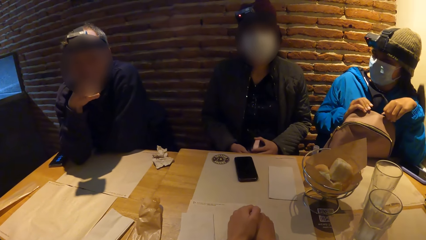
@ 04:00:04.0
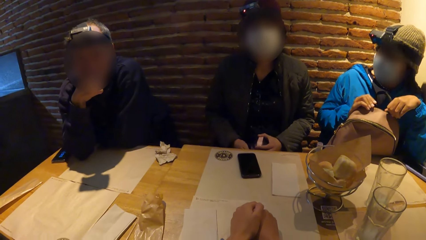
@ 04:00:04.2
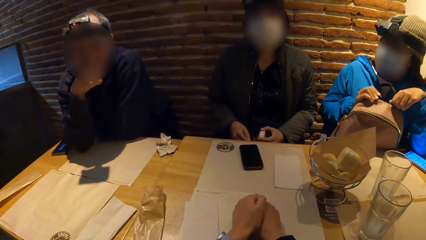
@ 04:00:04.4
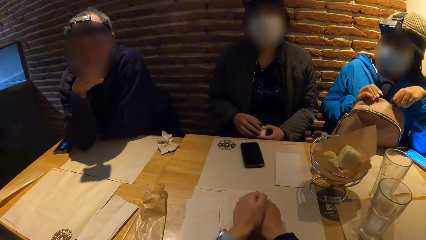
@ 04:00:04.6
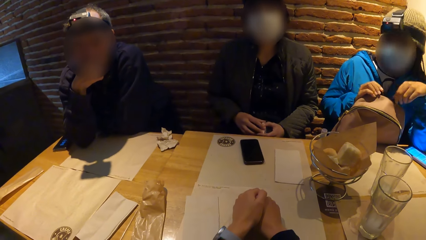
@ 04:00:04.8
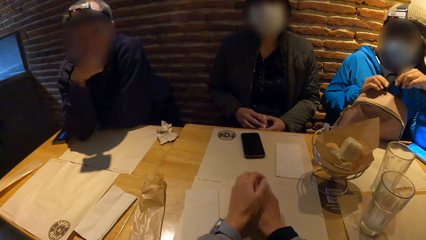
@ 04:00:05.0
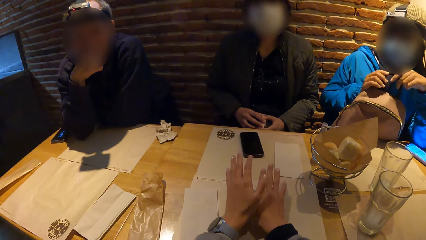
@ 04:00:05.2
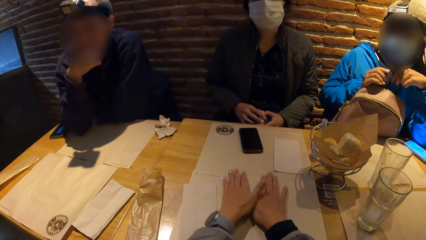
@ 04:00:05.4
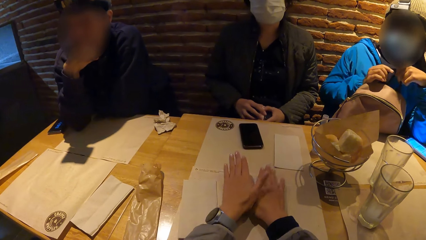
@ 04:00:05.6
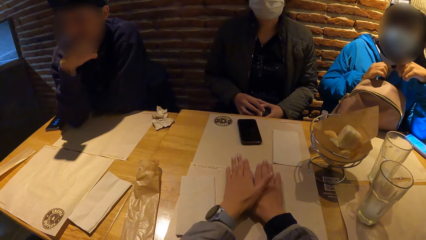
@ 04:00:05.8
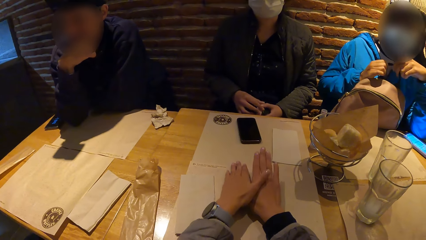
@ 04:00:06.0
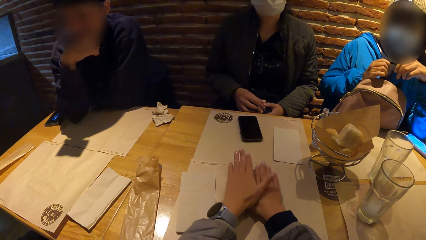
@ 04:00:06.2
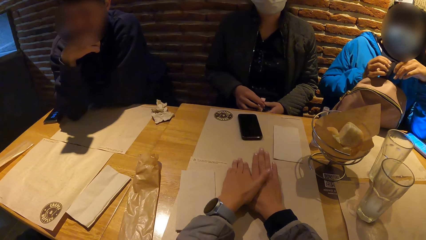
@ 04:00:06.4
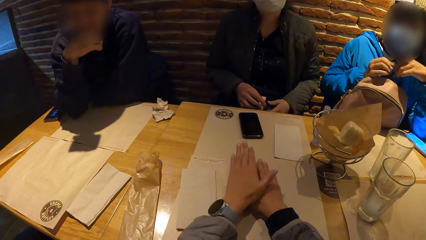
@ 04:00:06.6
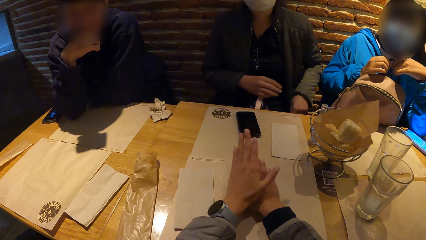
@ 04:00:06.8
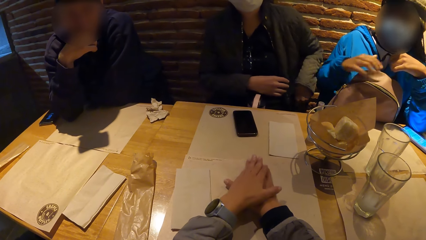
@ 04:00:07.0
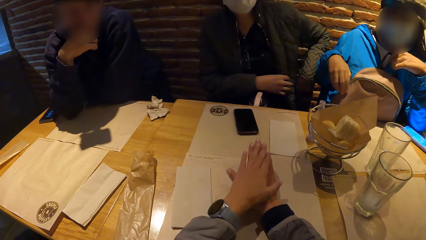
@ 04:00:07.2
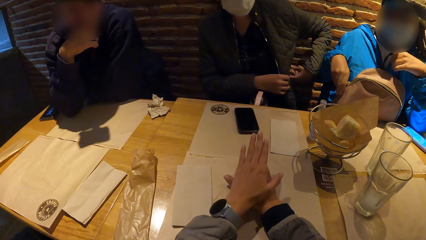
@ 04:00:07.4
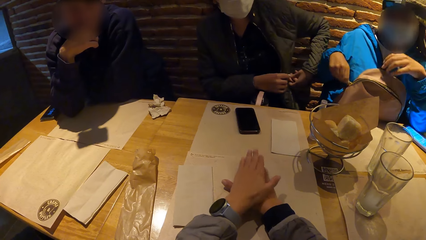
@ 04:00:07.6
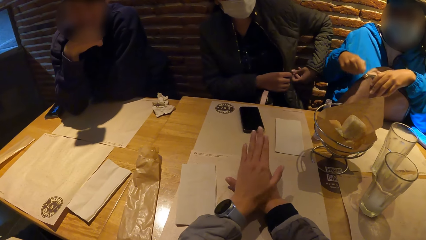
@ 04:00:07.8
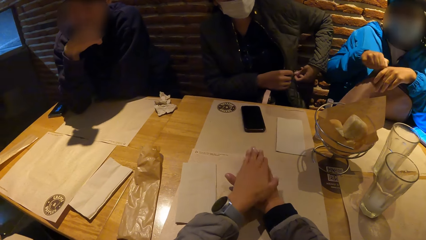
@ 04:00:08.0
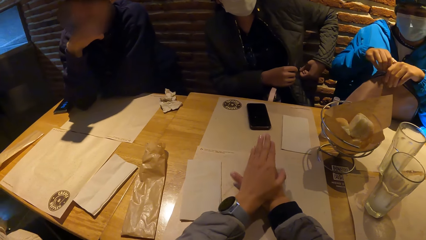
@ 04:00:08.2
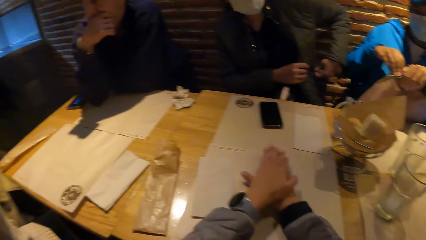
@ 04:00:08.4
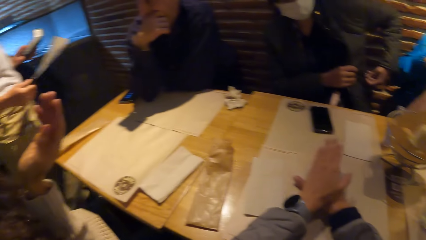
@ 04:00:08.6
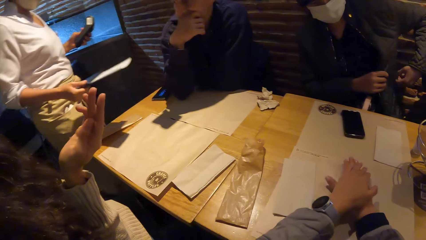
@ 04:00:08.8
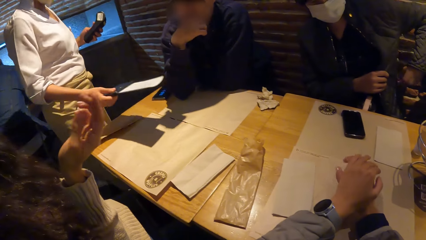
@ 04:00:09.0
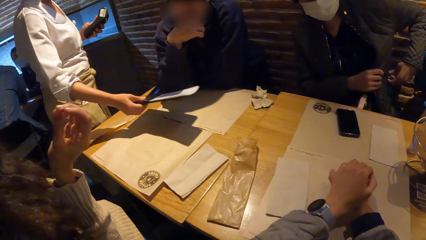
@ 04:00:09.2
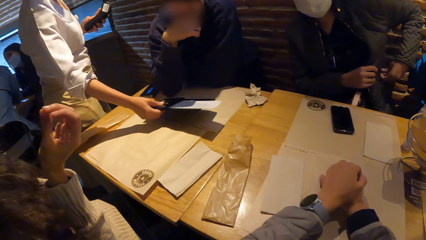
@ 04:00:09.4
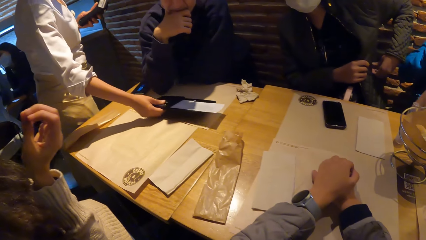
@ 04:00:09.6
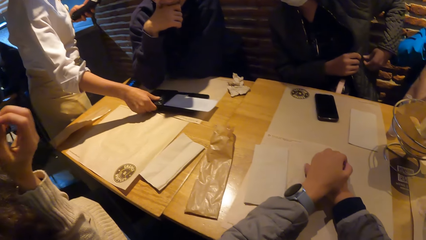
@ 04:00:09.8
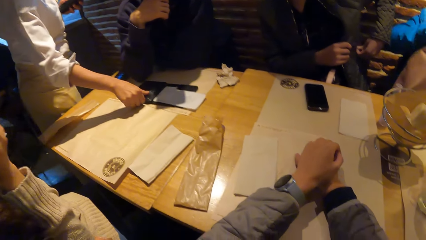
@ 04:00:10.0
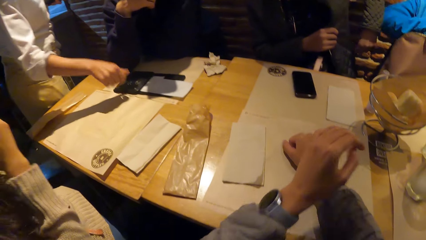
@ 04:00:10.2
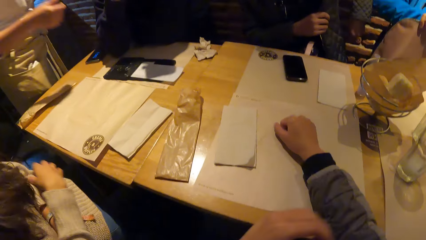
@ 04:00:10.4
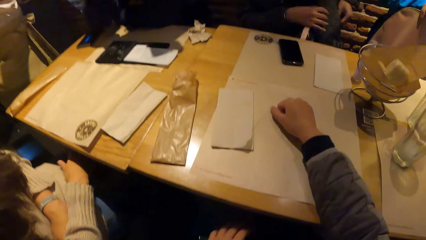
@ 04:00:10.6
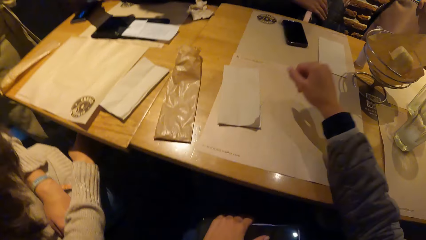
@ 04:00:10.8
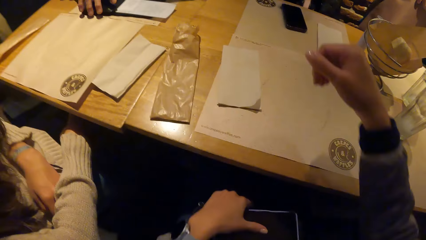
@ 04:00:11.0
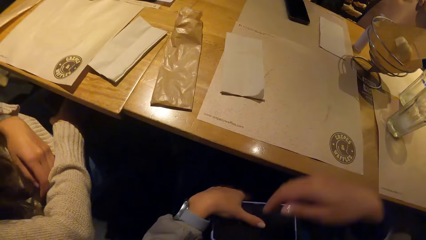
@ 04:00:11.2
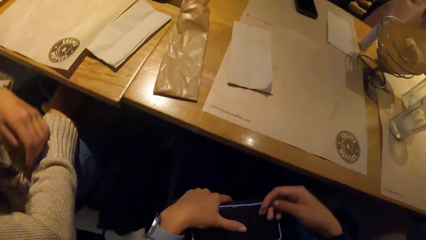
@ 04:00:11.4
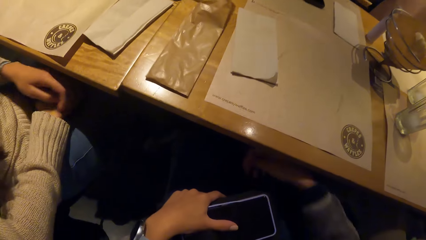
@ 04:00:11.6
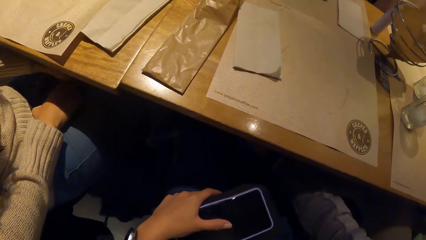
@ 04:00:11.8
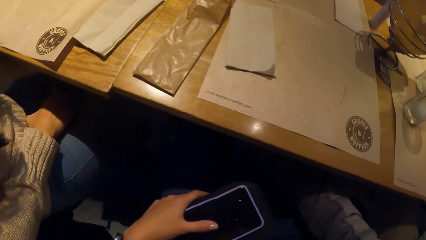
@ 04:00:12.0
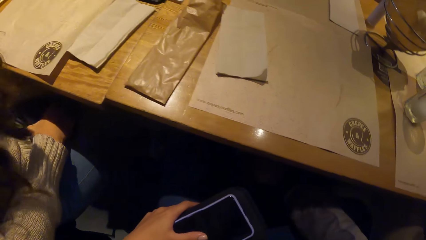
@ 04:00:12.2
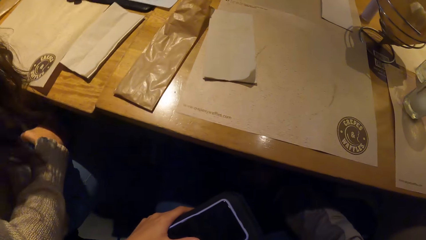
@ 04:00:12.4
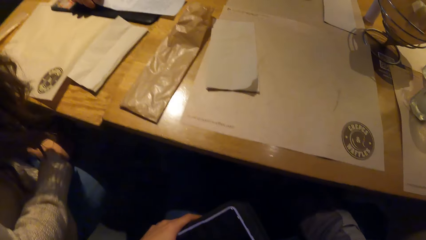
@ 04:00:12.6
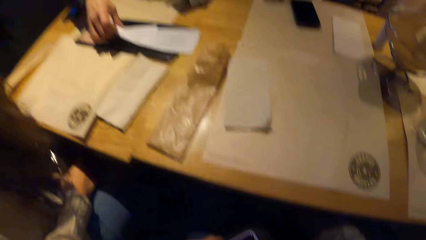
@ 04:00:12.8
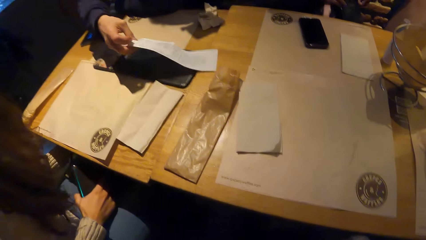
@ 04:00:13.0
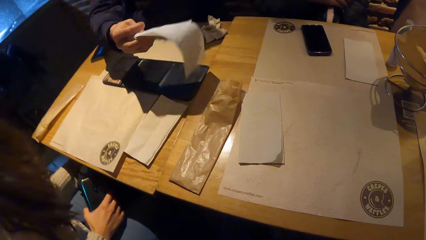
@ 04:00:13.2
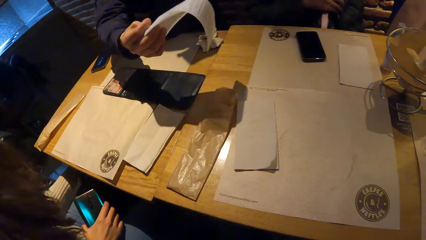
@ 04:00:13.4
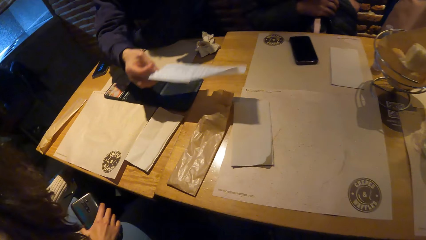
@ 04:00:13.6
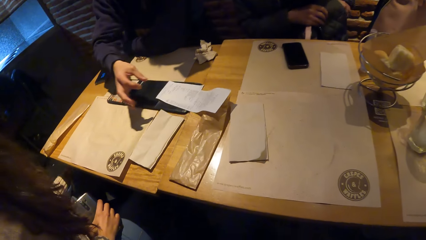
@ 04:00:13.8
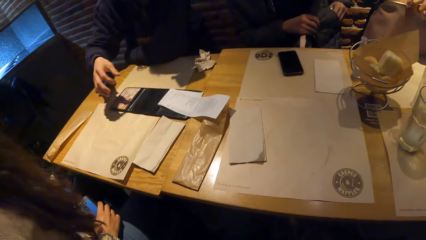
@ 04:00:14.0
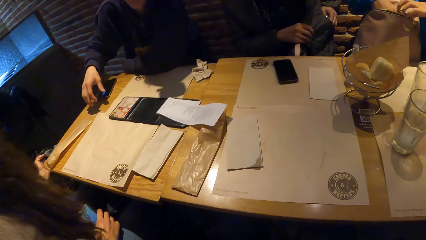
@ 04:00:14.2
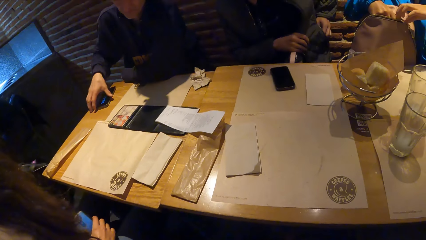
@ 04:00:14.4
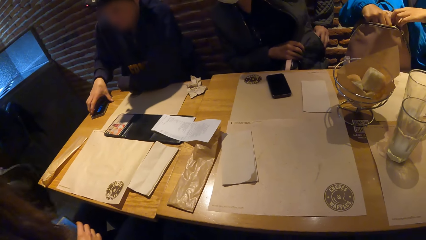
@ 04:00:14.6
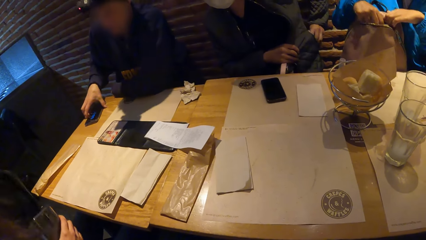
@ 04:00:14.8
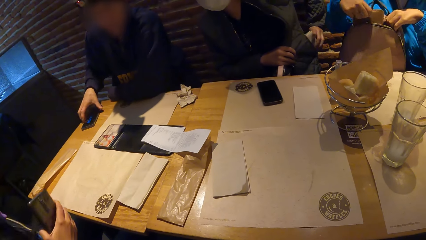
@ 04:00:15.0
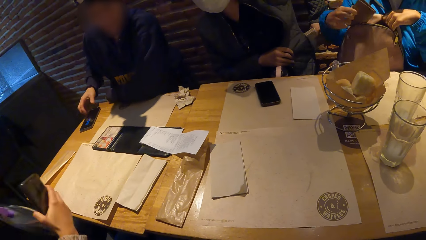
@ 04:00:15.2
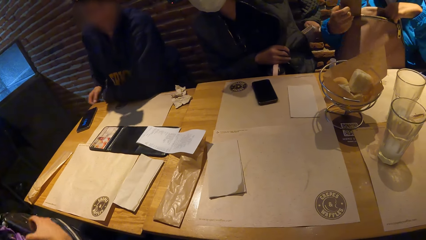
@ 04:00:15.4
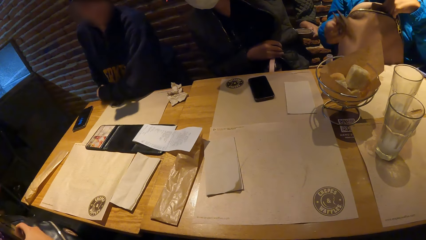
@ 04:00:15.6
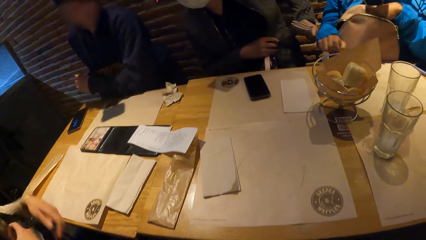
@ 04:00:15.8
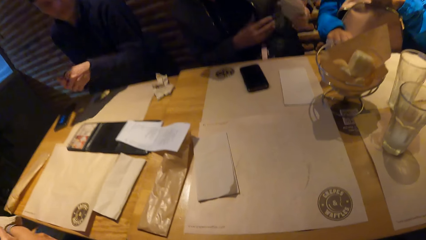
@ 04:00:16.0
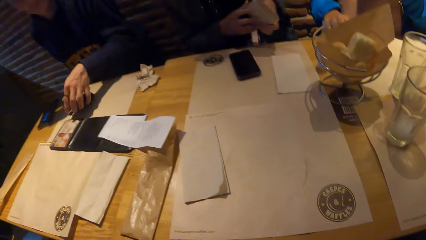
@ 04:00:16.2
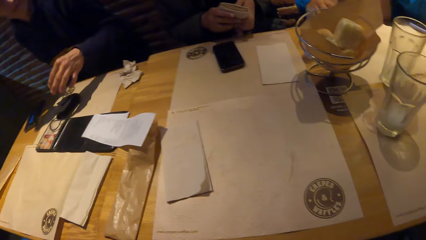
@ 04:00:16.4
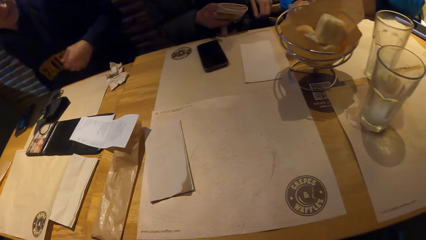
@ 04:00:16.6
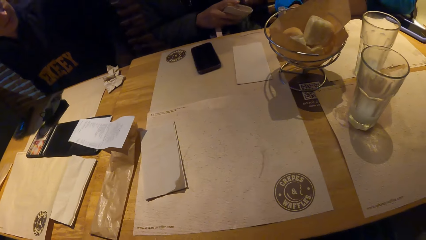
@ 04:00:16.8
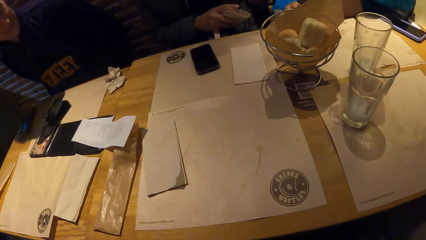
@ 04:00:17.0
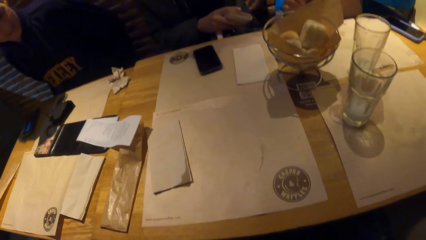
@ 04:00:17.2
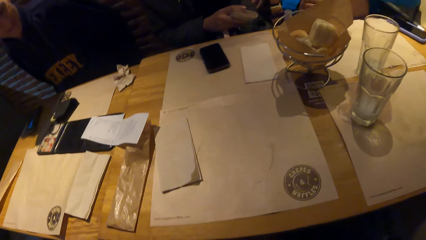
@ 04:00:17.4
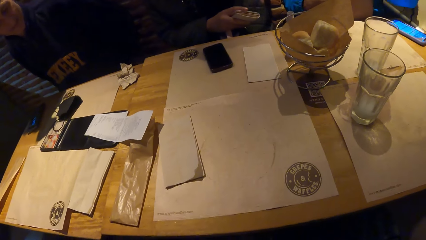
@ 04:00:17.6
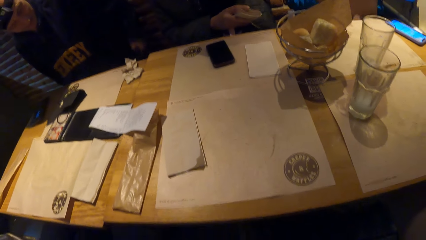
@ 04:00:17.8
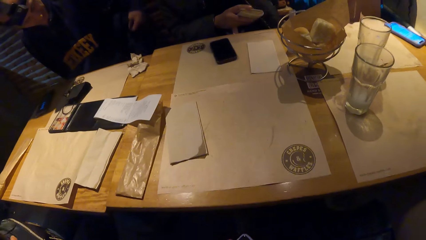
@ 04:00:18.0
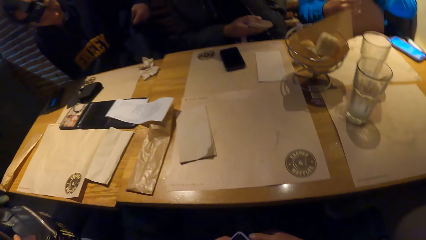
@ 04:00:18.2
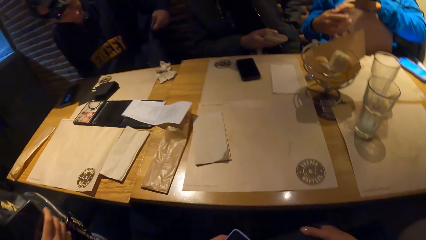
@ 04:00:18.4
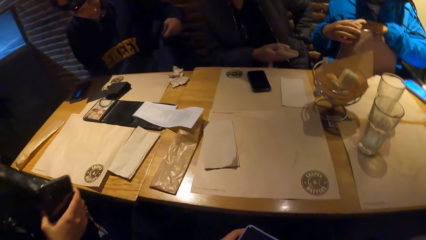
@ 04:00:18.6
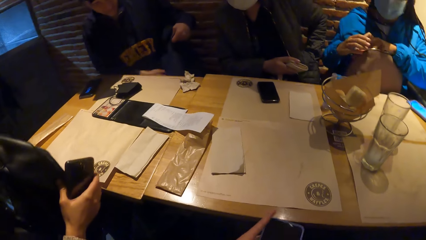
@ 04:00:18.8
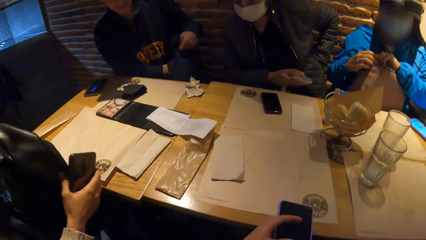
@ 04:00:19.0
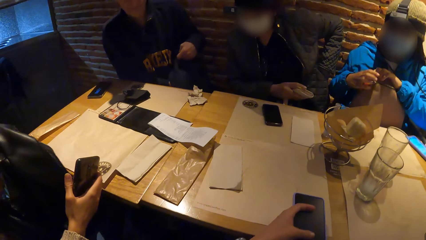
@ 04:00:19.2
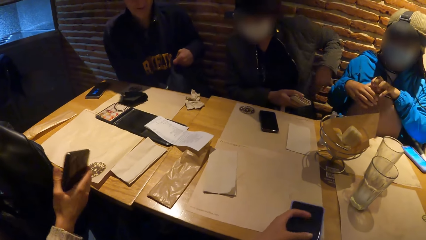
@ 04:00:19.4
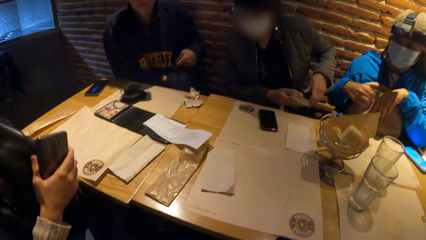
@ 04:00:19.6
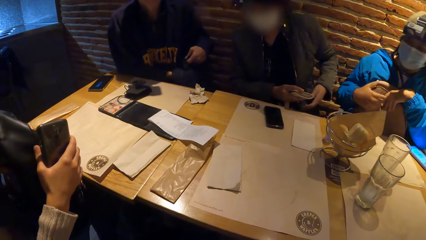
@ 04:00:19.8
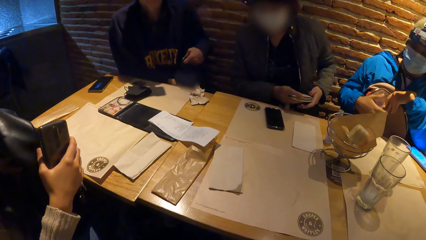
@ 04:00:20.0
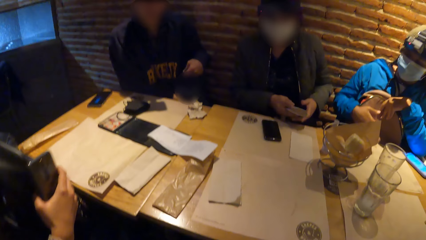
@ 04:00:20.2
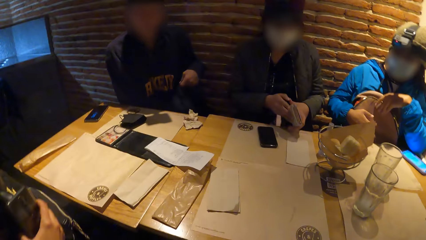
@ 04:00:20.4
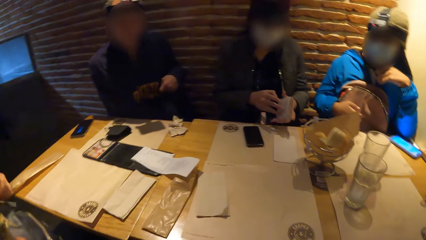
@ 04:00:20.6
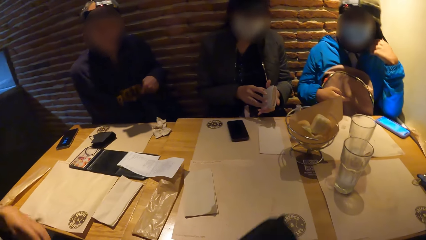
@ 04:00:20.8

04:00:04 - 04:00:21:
The camera wearer taps on the table with both hands. A waiter drops a book on the table with her right hand. The camera wearer picks something from the bag. The man interacts with a paper on the table with his right hand. A woman brings a purse out of a bag with her right hand. Another woman brings a purse out of her pocket with her left hand.
